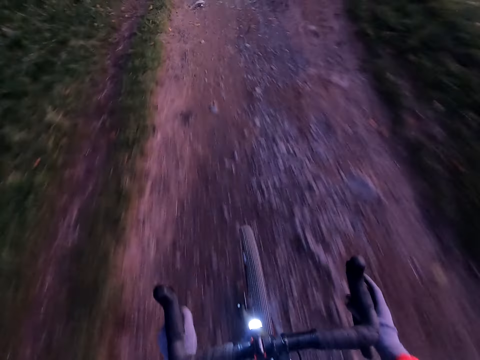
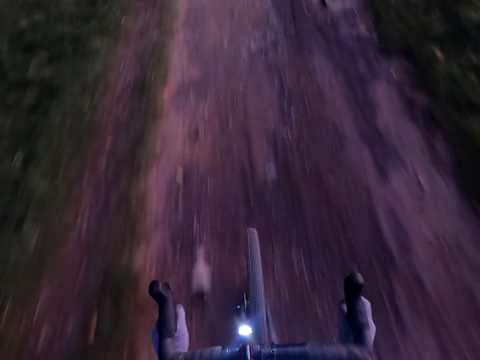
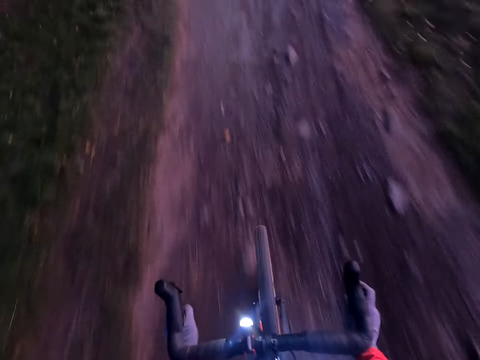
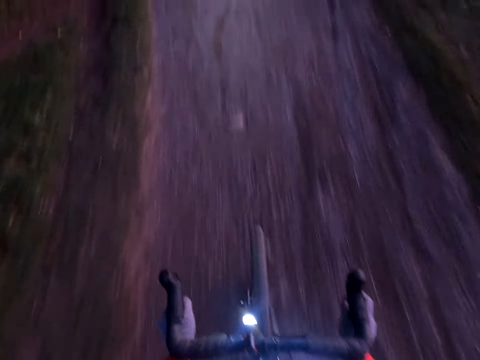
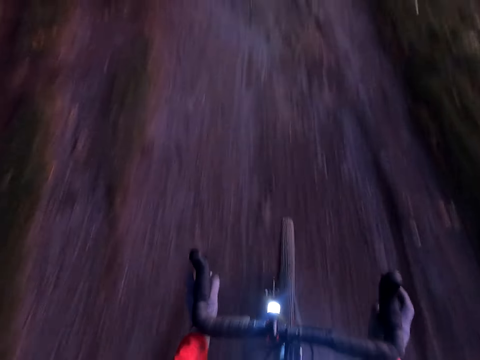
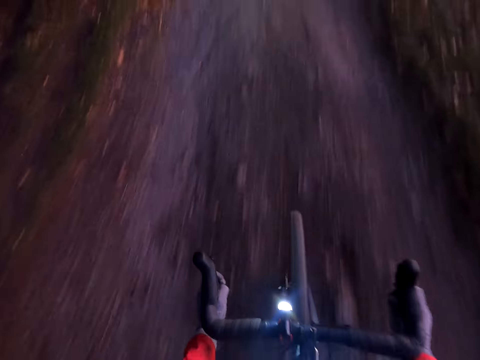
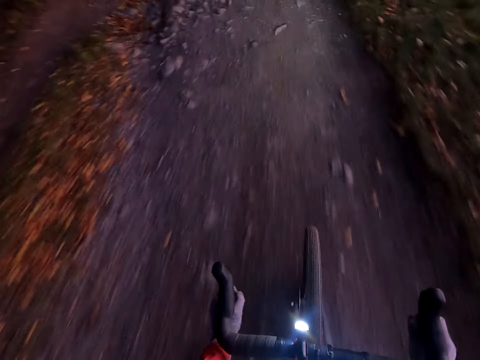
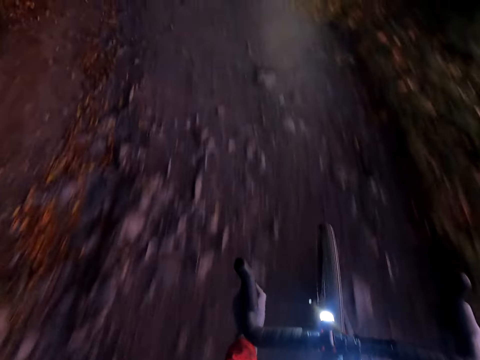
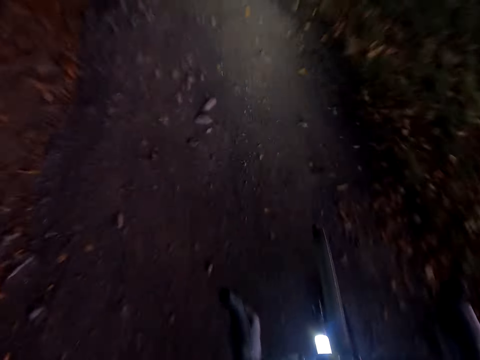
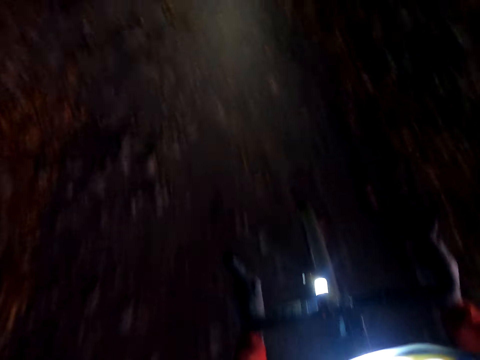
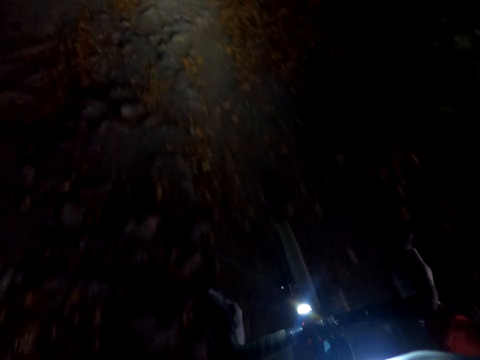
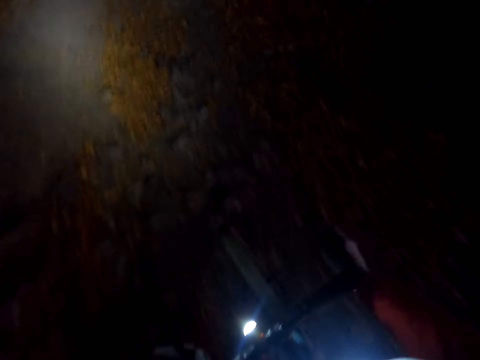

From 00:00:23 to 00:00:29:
The camera wearer moves the right hand on the bicycle handle.

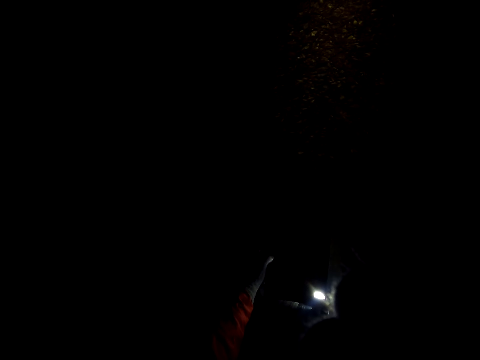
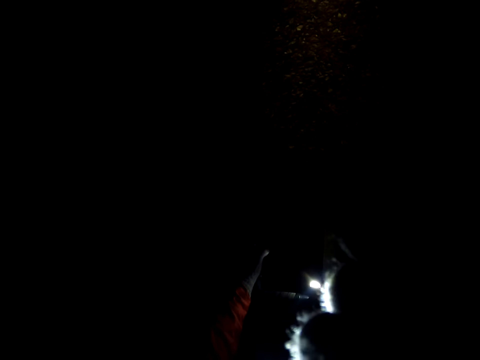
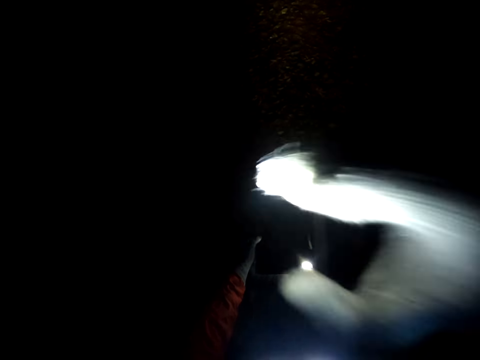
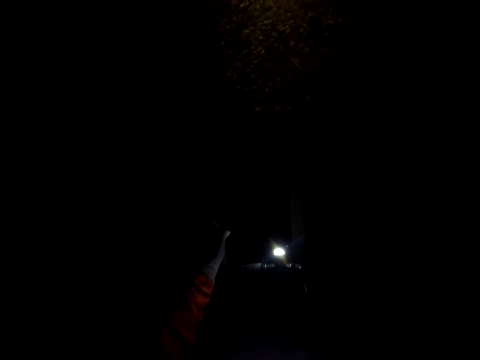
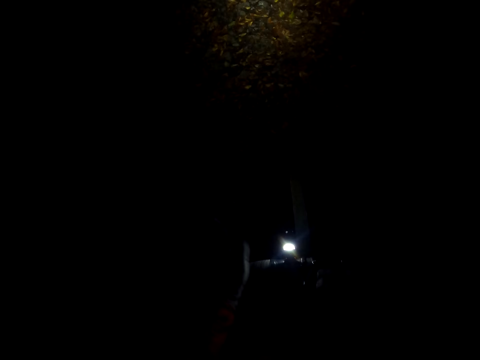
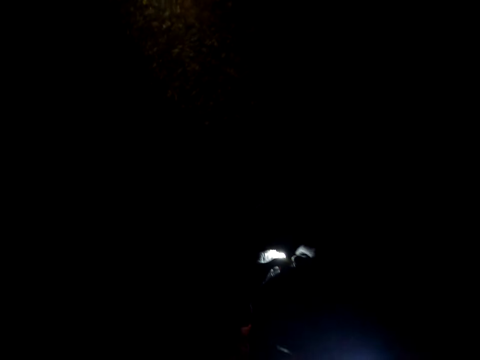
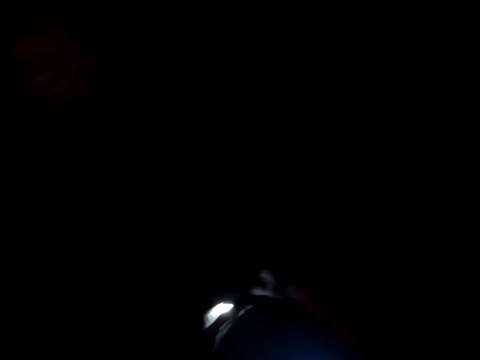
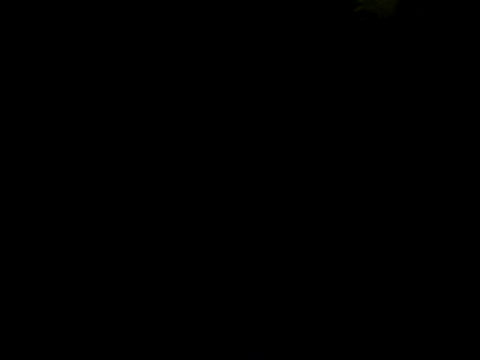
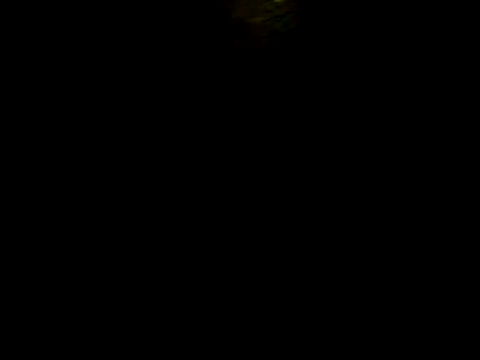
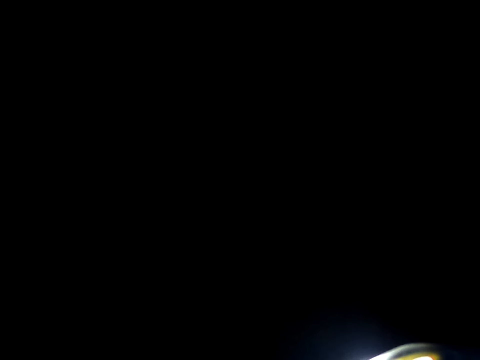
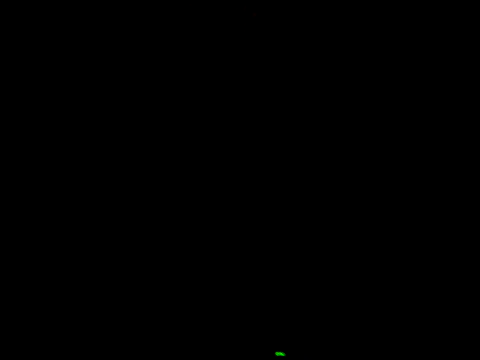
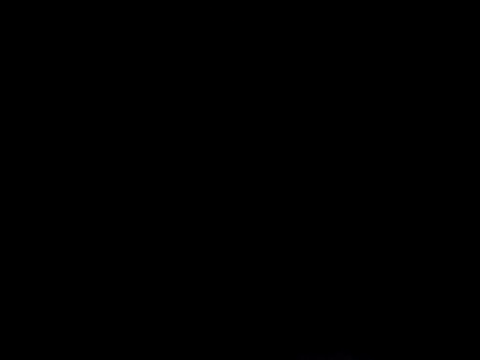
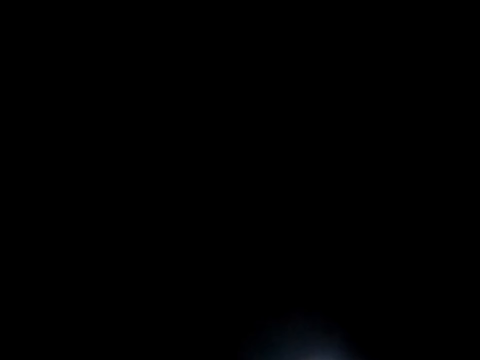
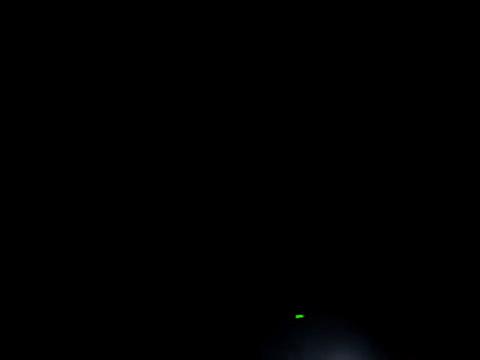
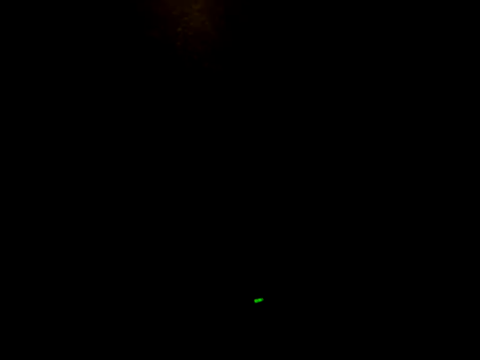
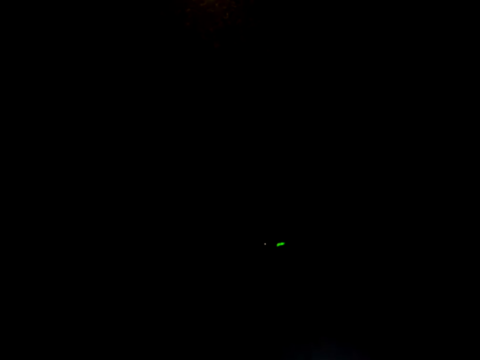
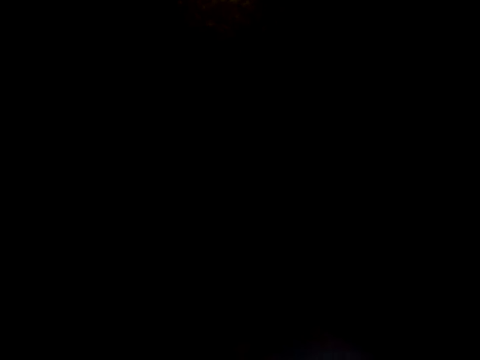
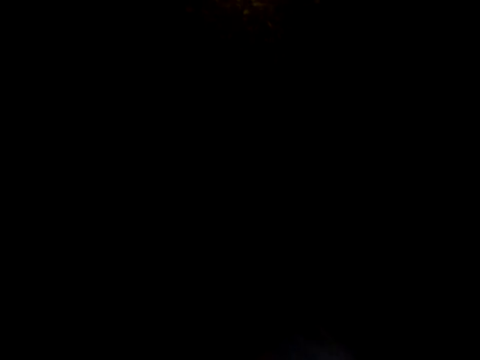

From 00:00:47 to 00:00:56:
The camera wearer moves the hand on the bicycle handle. They do something with both hands. They move from the bicycle.
